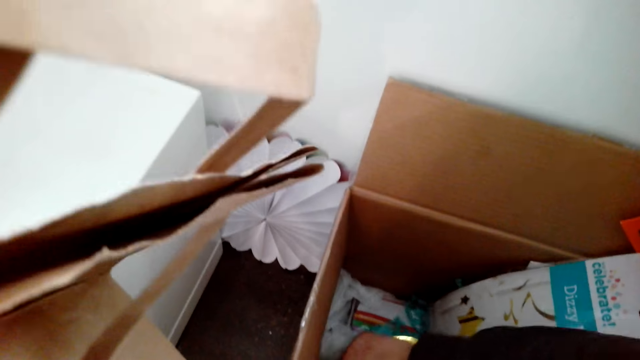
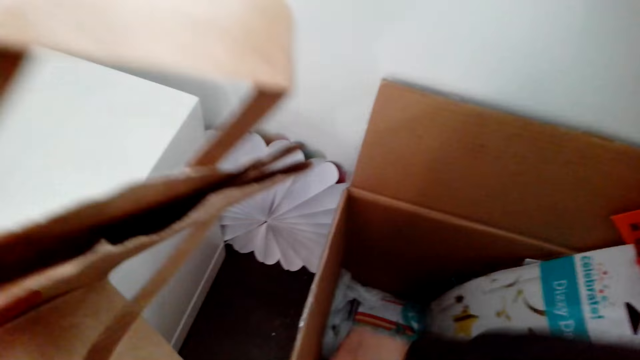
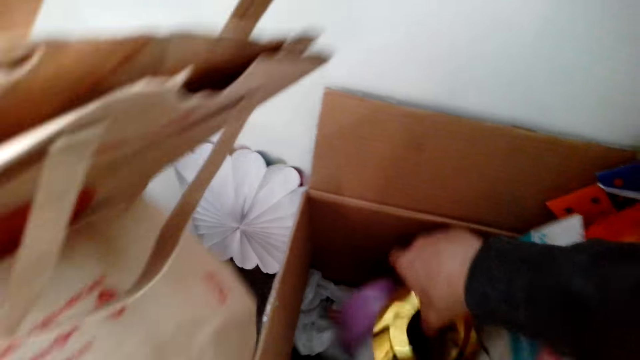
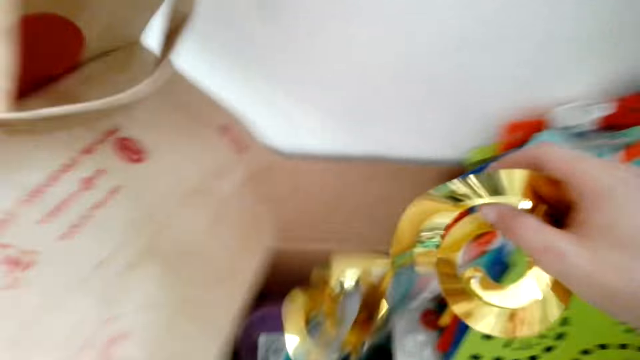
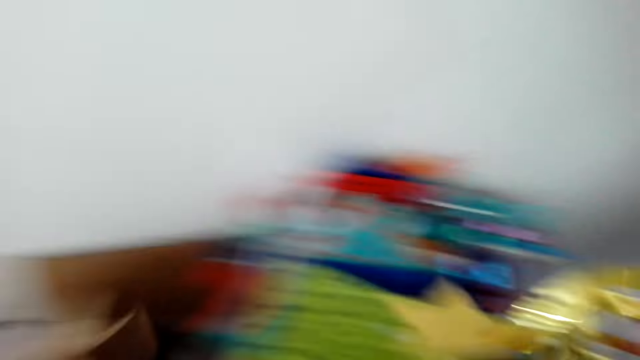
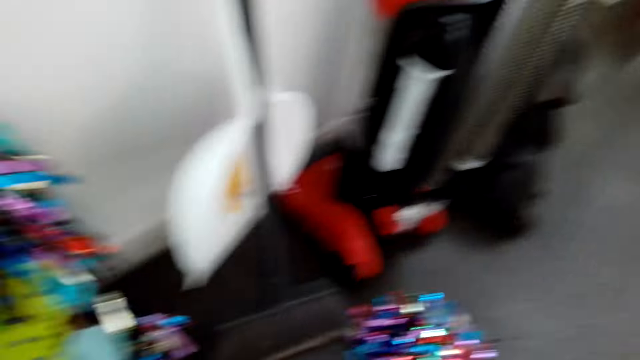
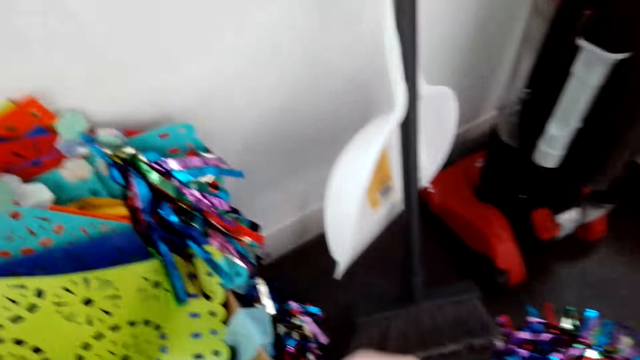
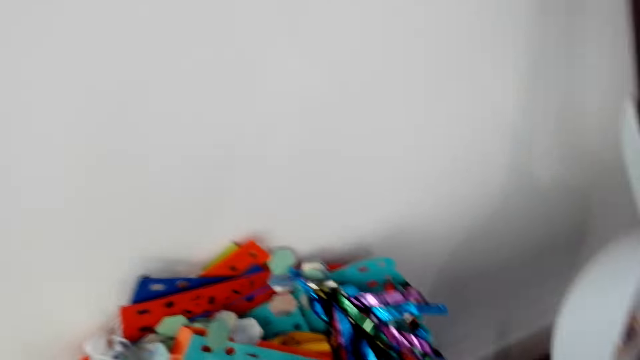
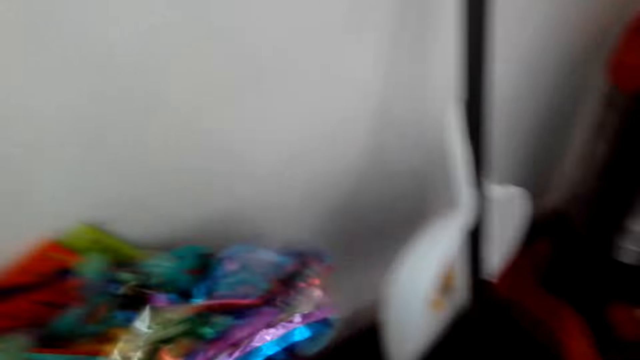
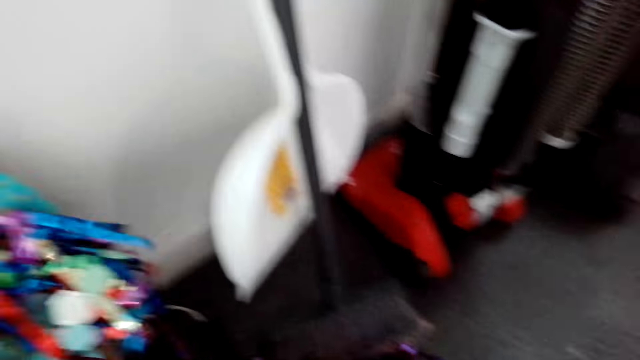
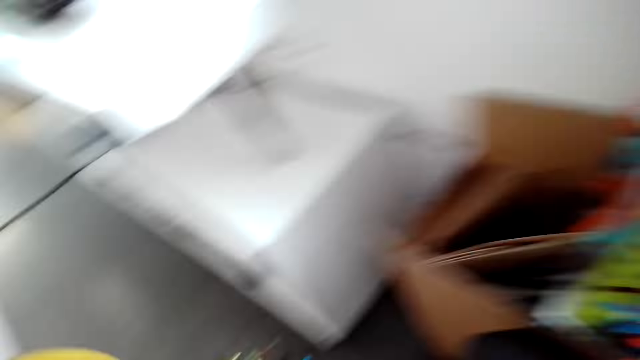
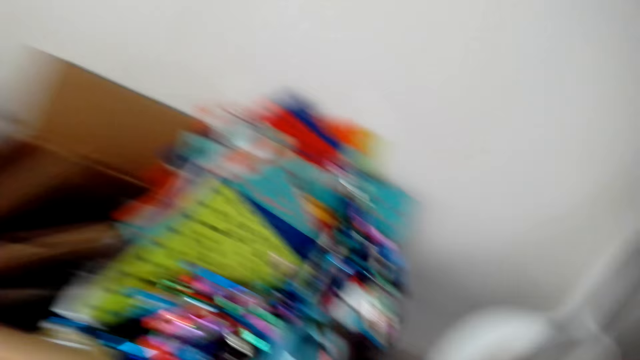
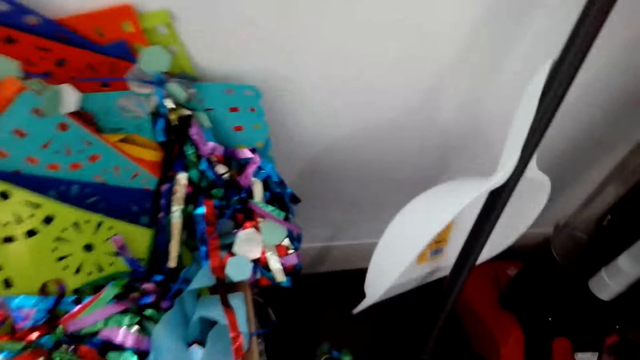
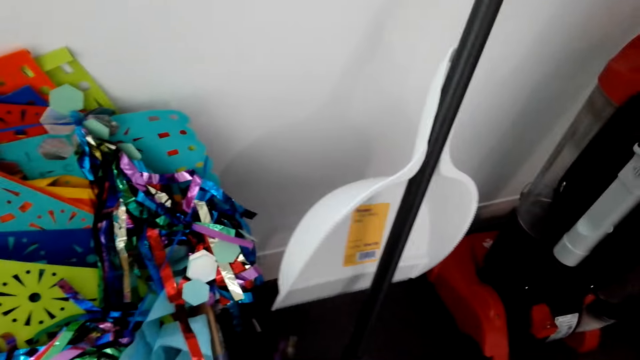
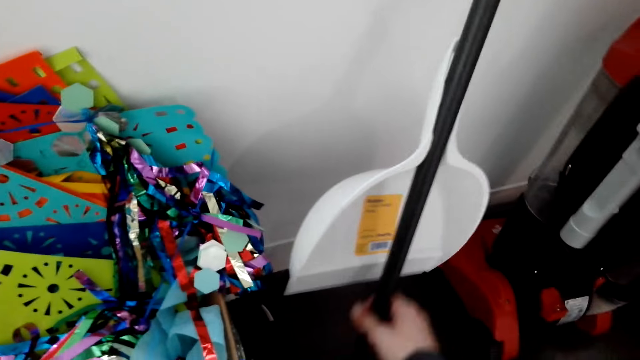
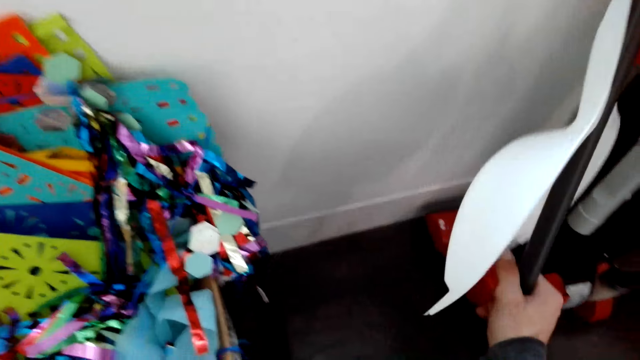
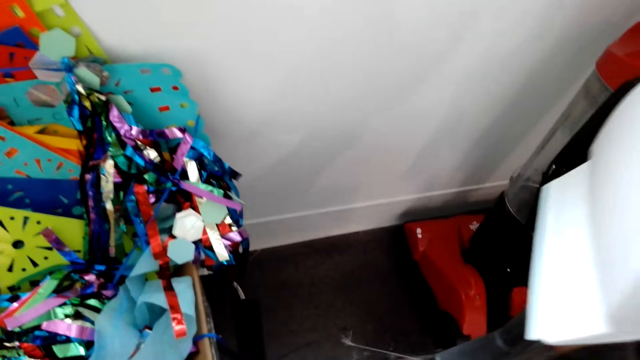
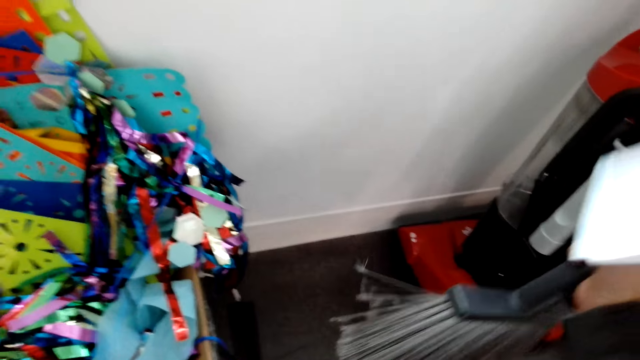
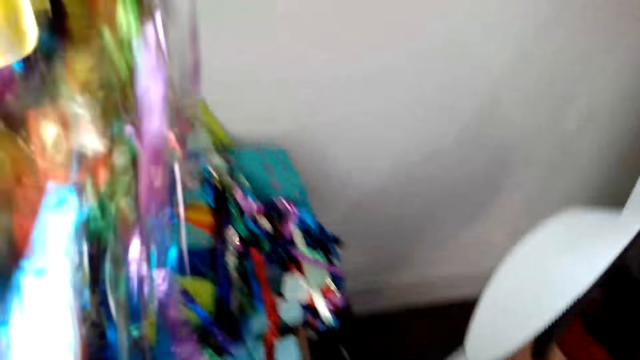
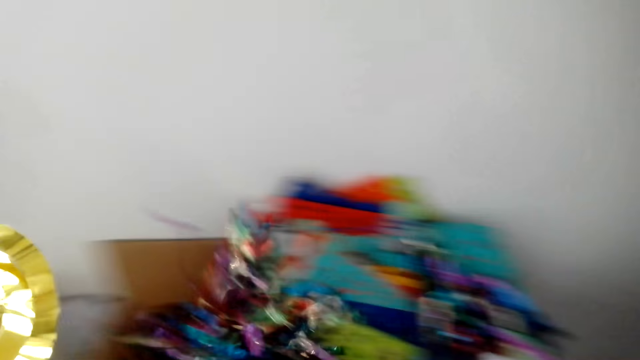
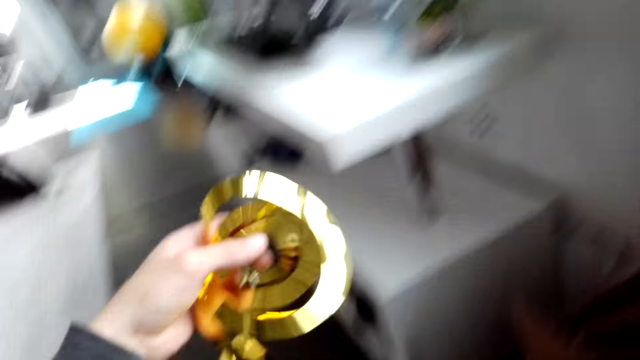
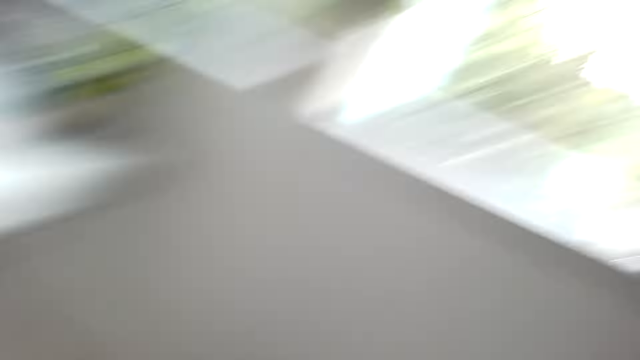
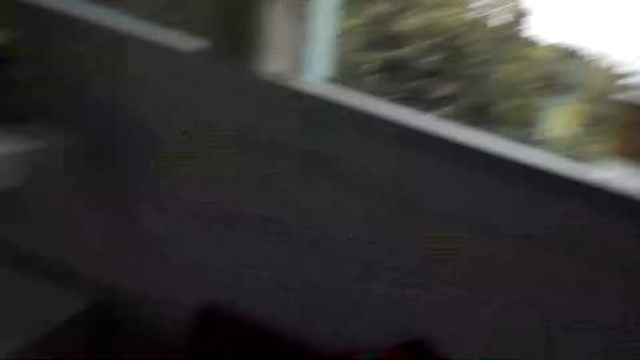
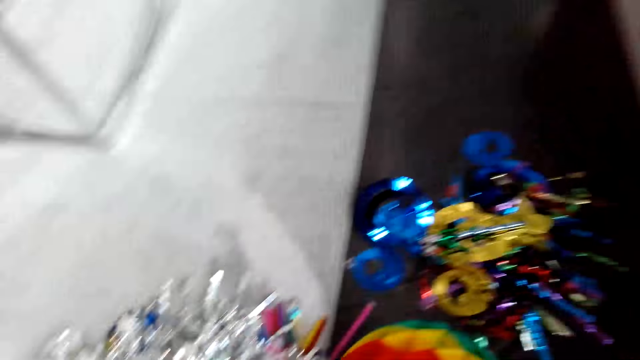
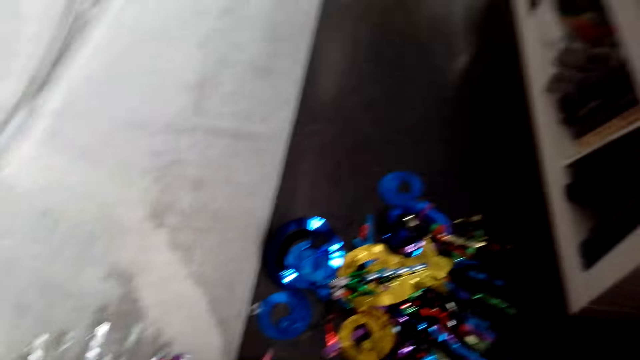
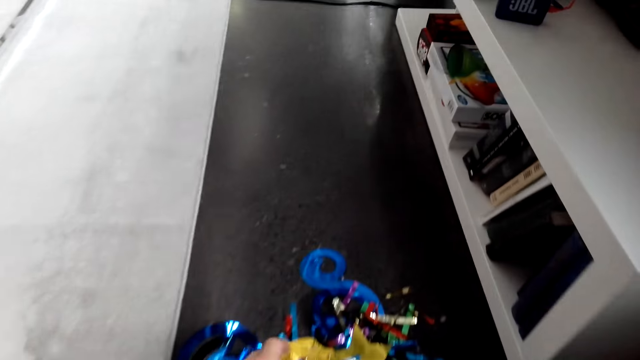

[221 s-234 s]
The camera wearer moves a dust pan and a broom. They hold the broom. They put a Christmas decoration in the box. They drop the Christmas decoration.

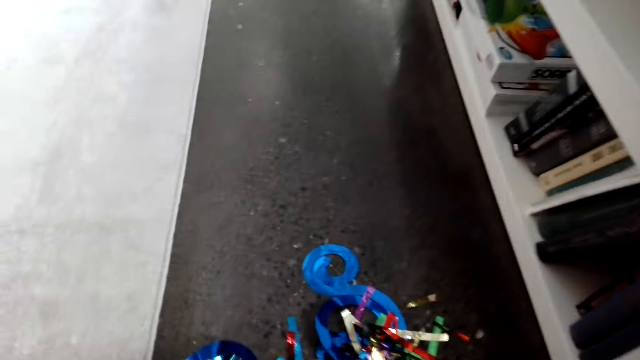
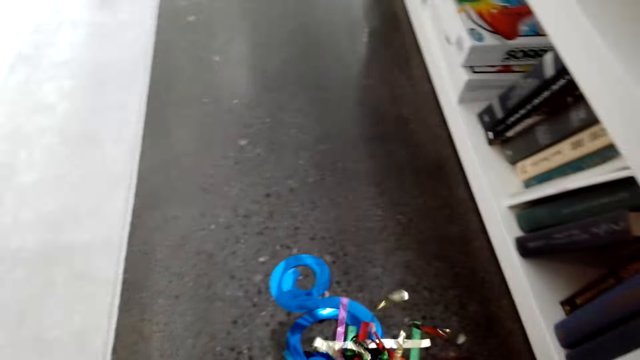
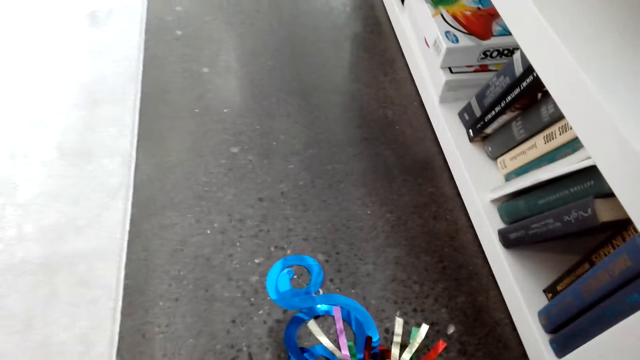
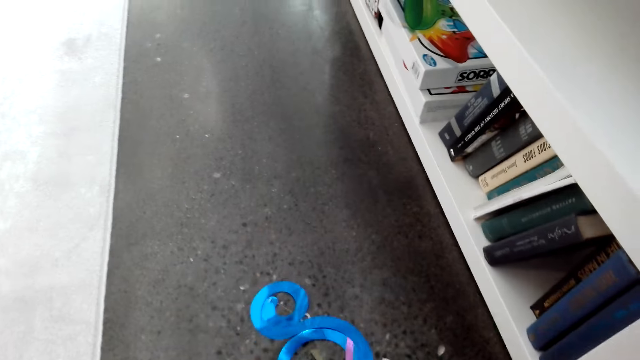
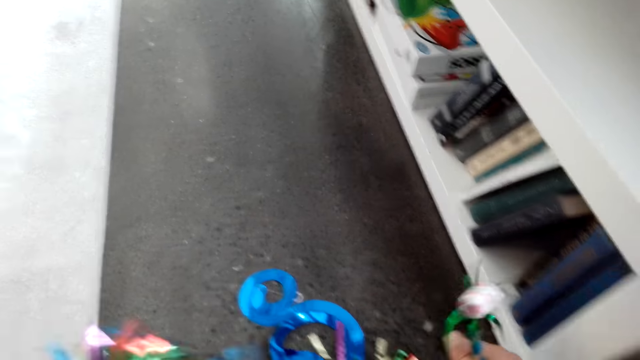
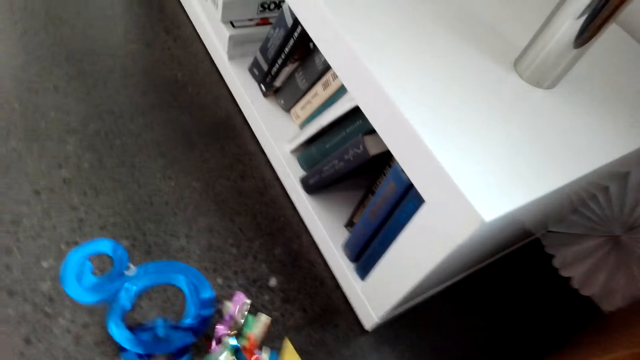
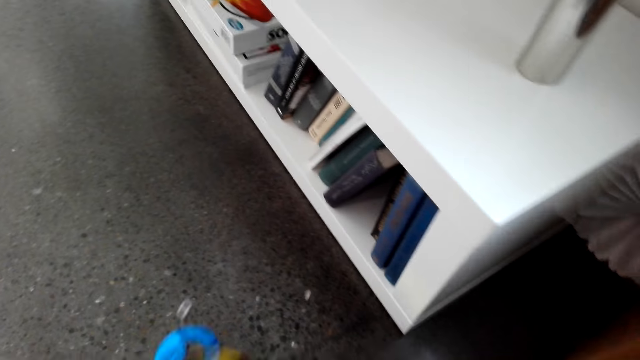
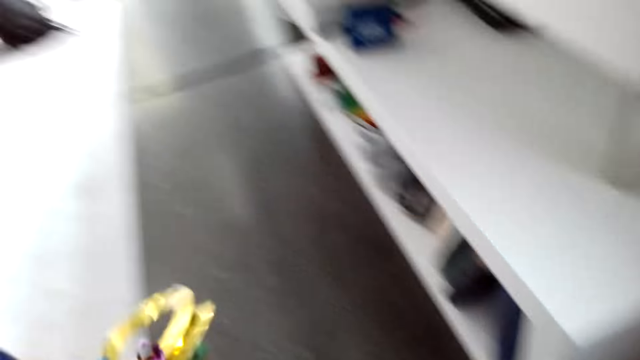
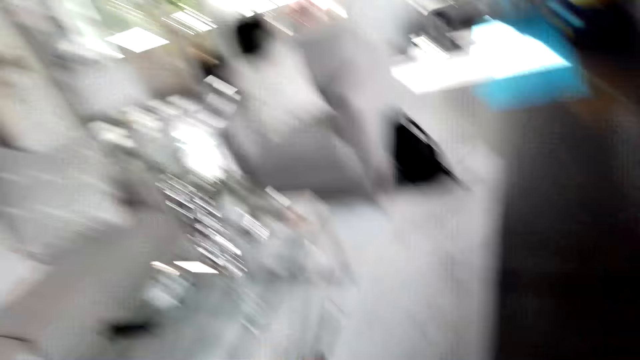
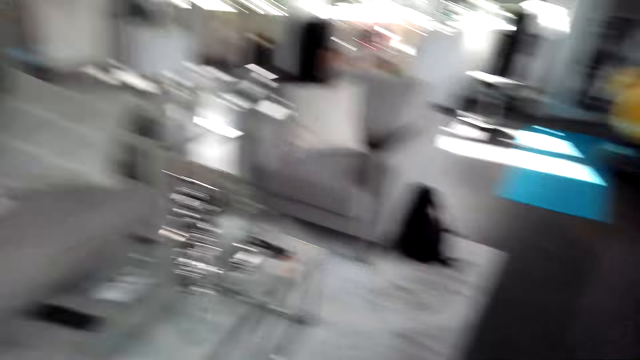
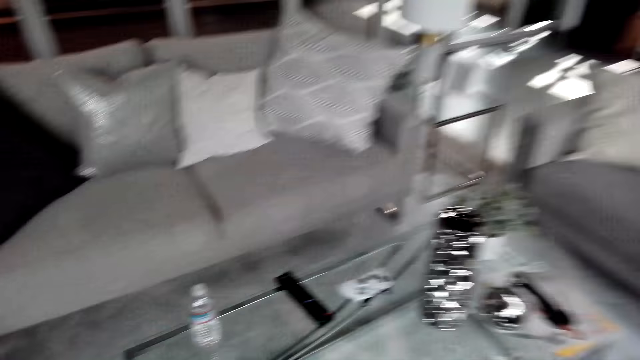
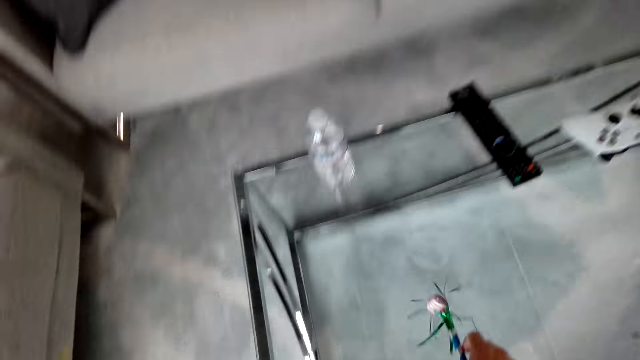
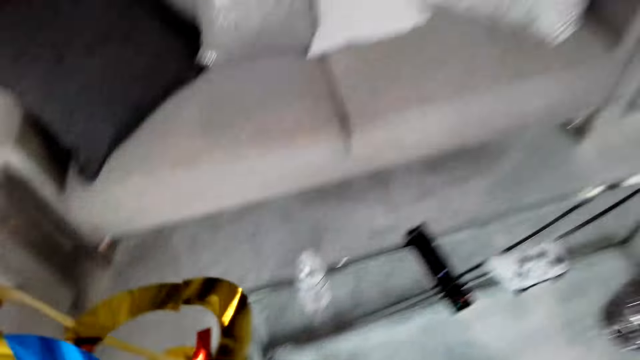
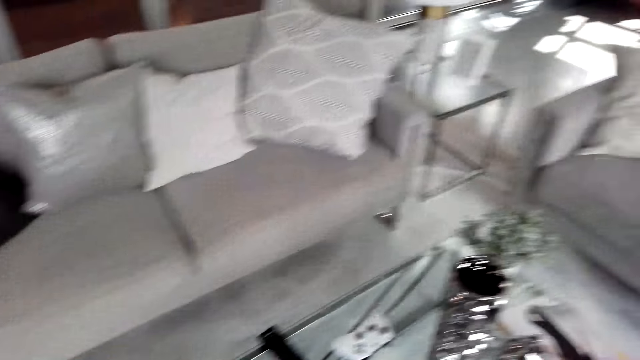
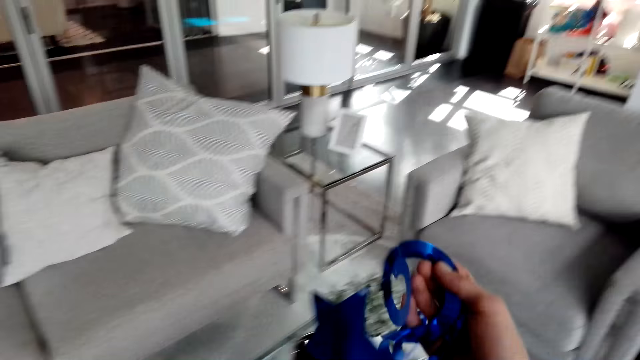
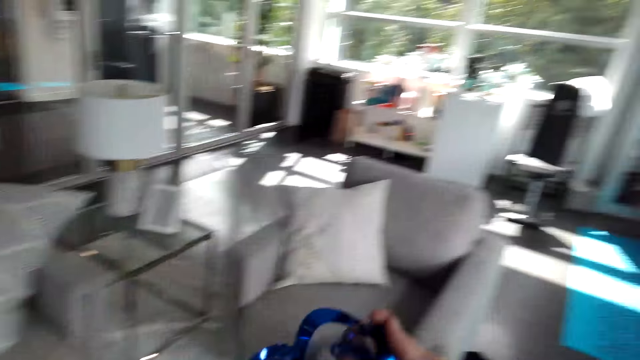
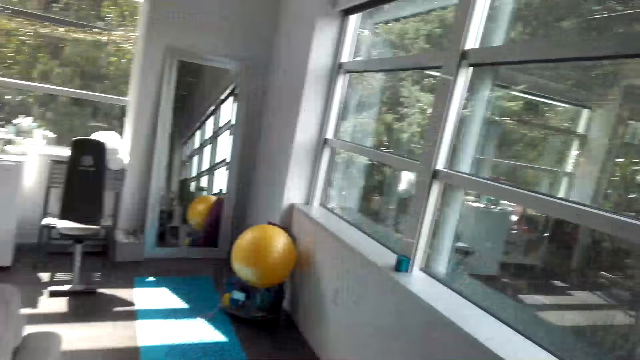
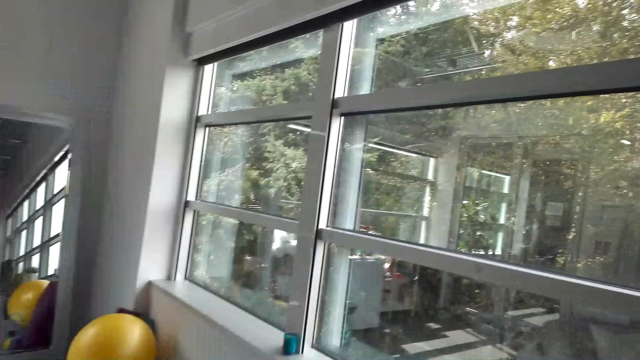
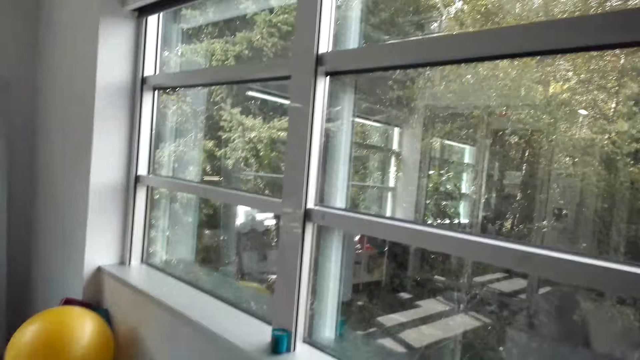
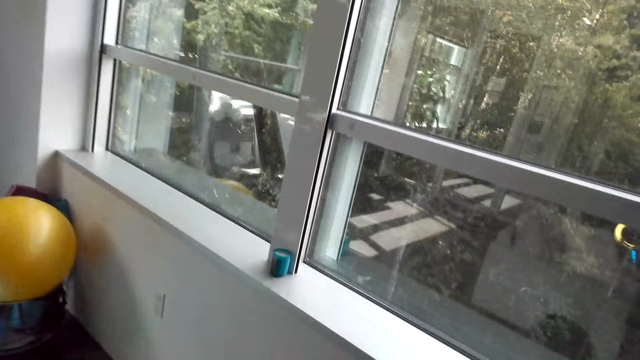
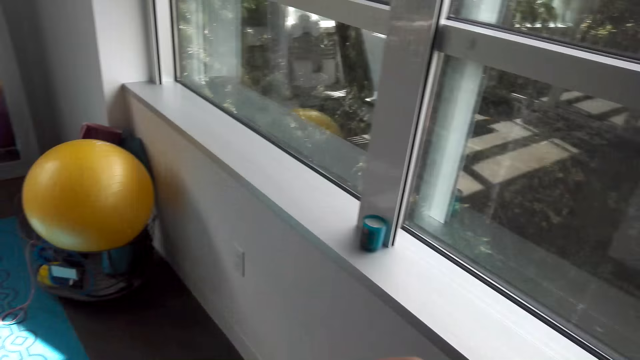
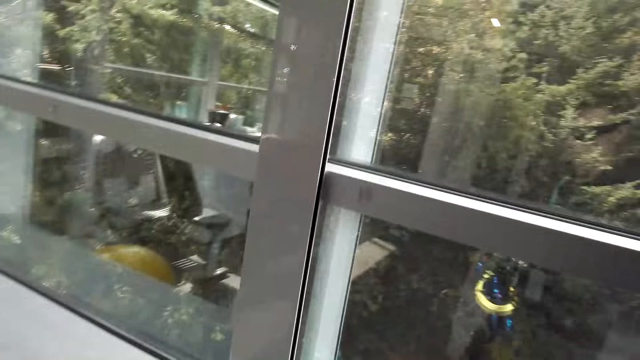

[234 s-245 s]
The camera wearer picks a Christmas decoration from the floor. They walk towards the table. They hold the Christmas decoration. They walk towards the window.
